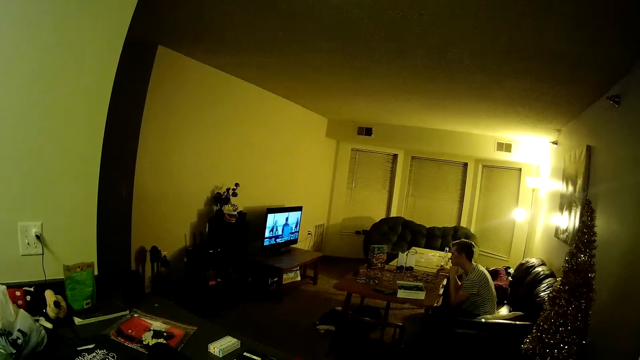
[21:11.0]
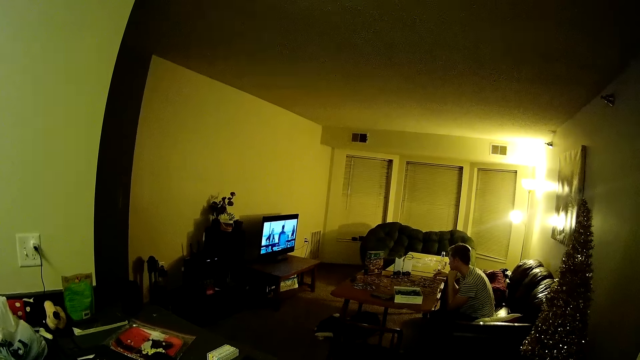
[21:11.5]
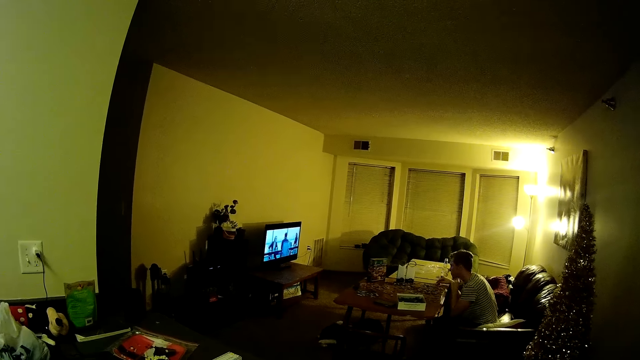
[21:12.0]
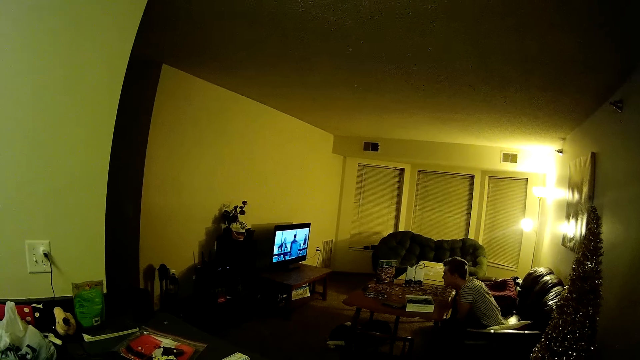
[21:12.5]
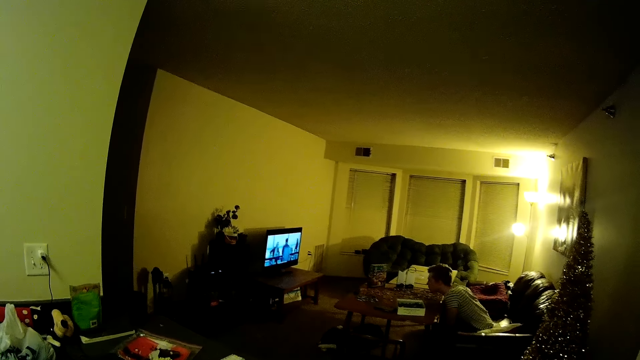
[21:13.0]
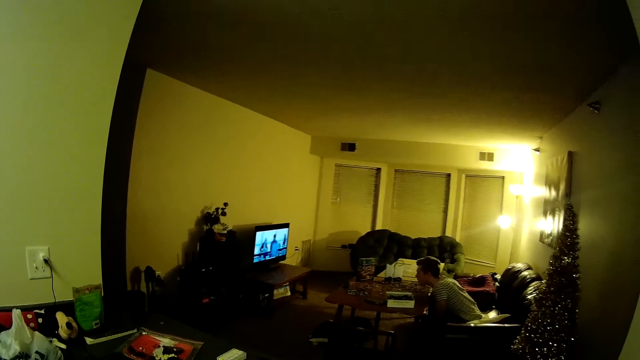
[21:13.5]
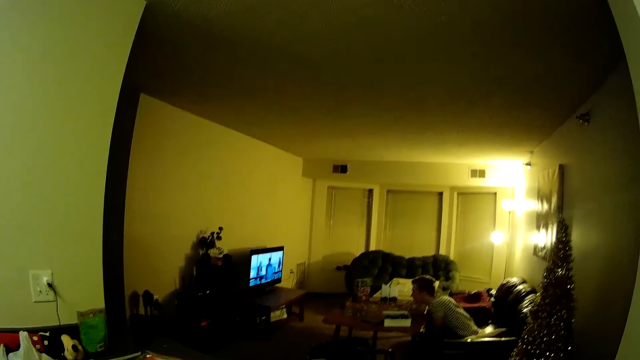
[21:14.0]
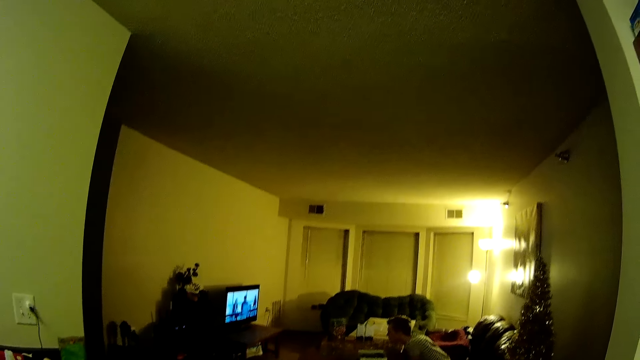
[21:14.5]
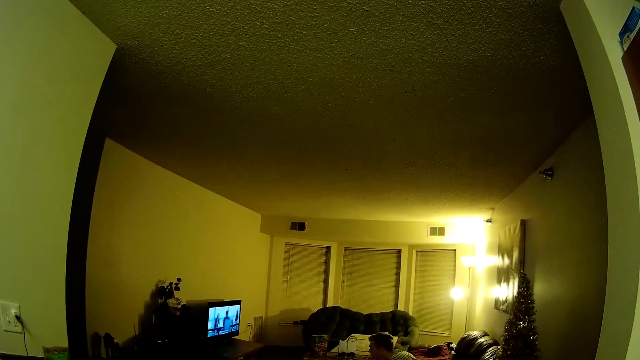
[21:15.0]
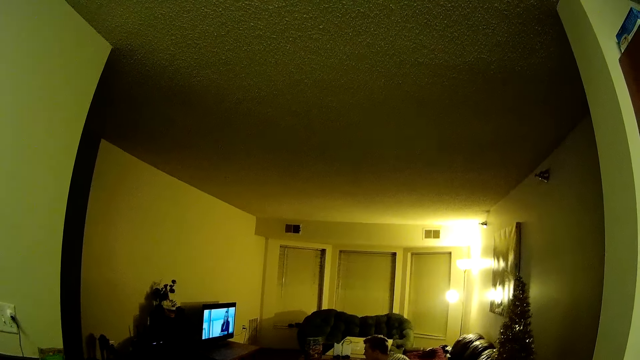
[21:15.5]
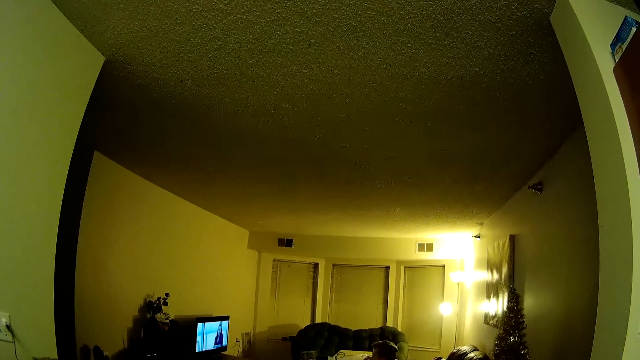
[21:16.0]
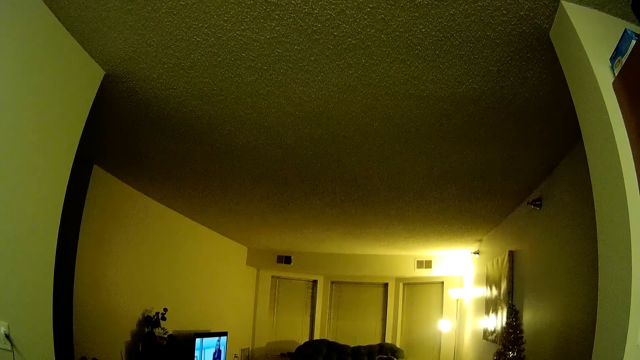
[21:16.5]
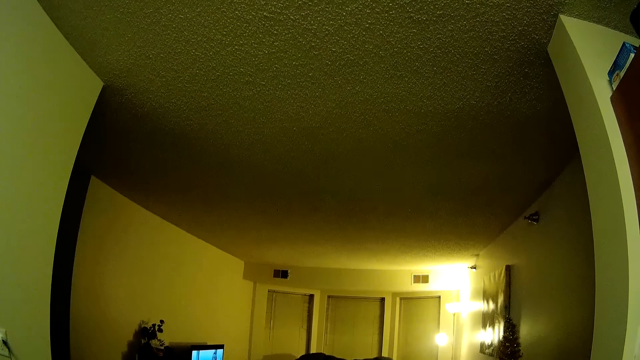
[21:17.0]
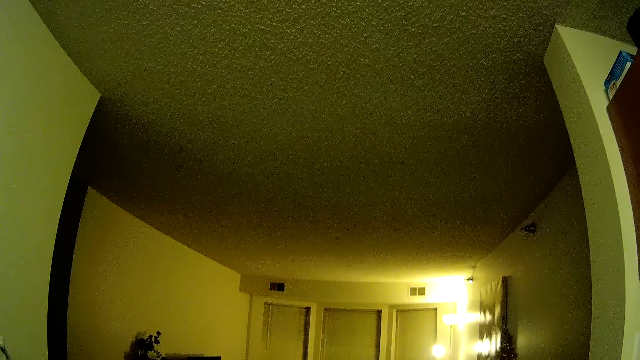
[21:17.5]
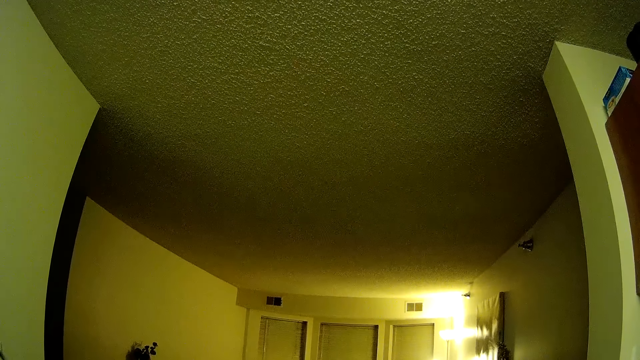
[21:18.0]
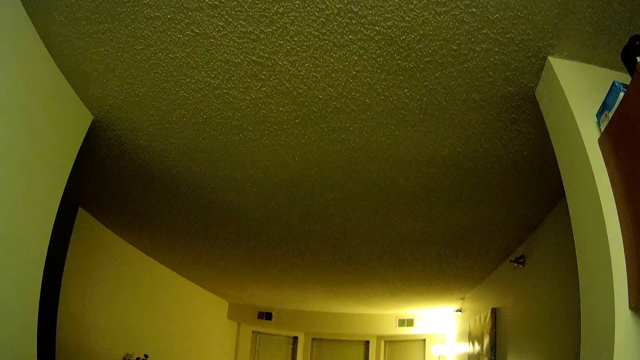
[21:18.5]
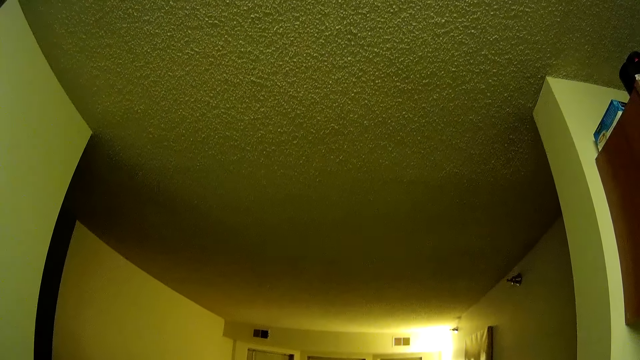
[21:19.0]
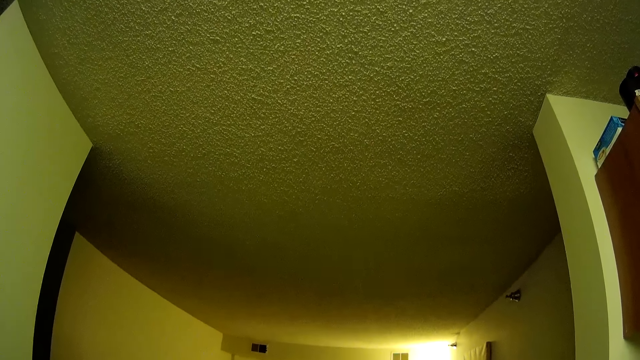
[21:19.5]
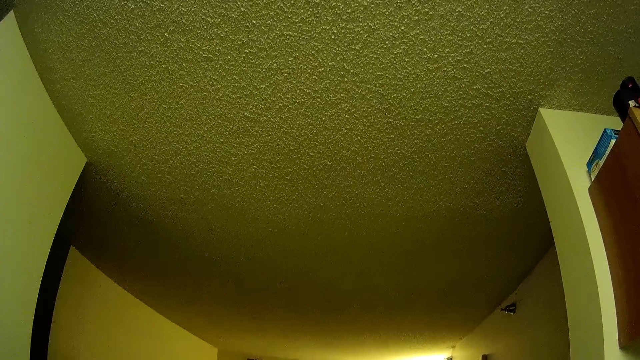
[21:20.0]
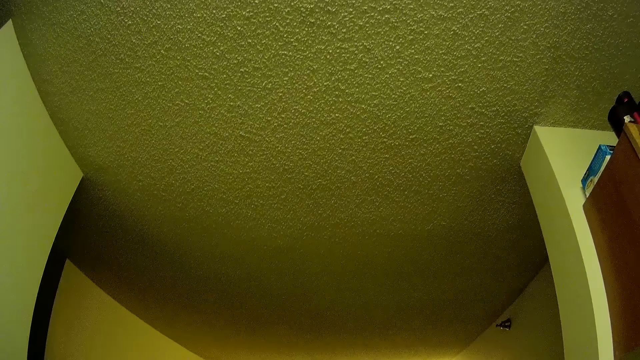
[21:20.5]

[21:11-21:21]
The camera wearer looks at the roof.

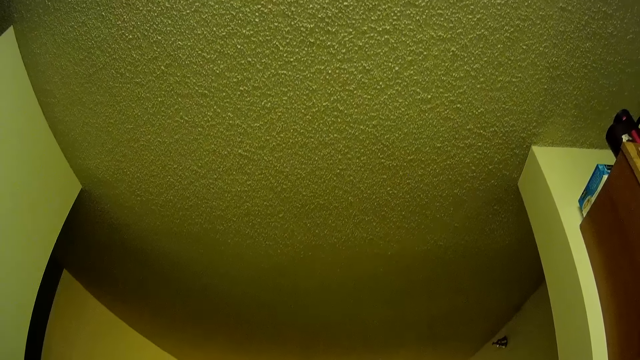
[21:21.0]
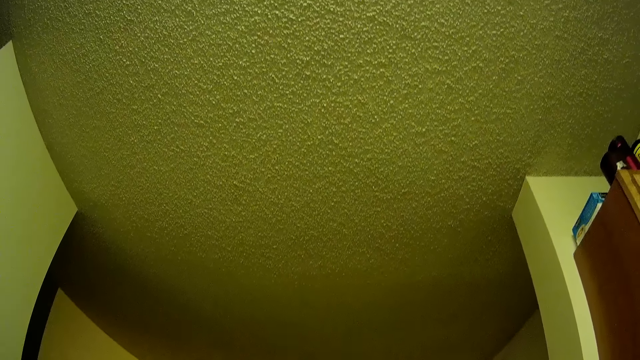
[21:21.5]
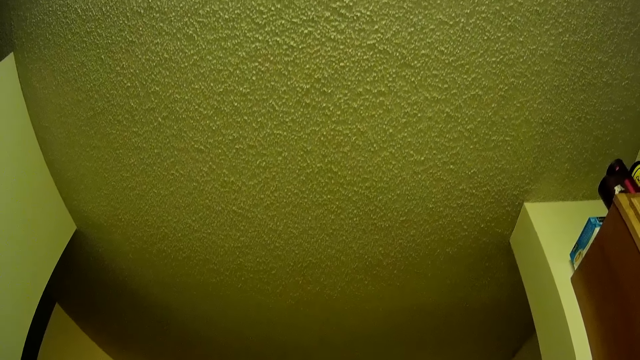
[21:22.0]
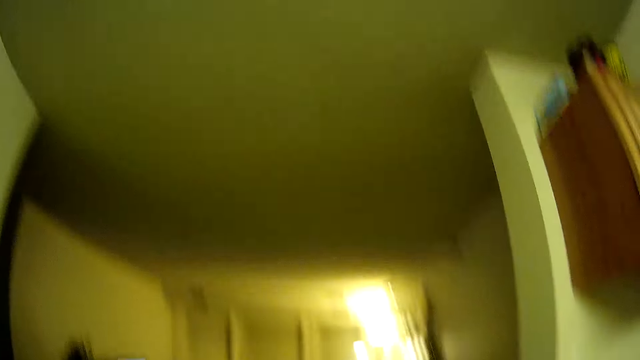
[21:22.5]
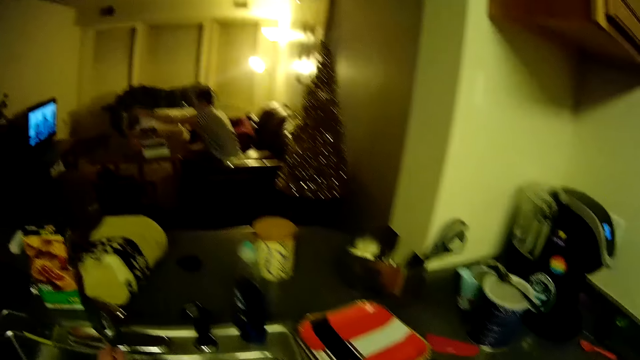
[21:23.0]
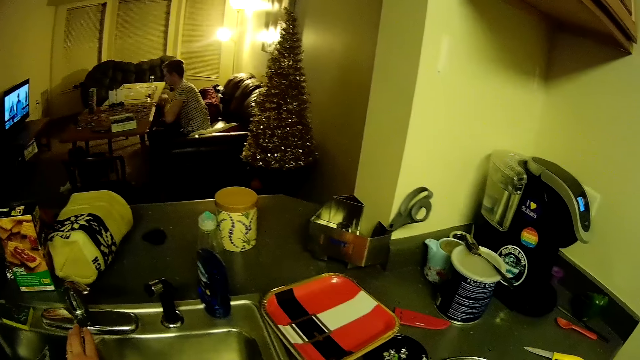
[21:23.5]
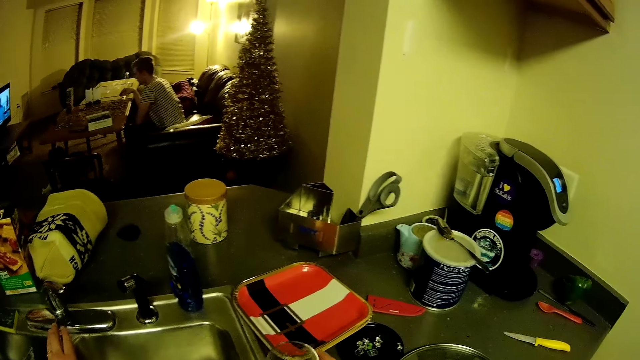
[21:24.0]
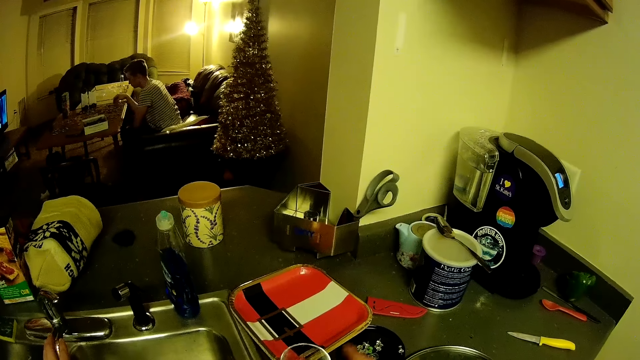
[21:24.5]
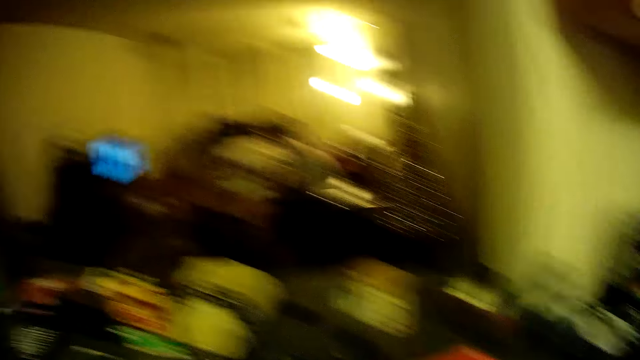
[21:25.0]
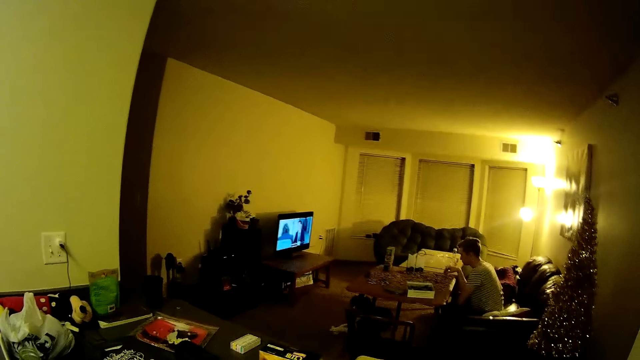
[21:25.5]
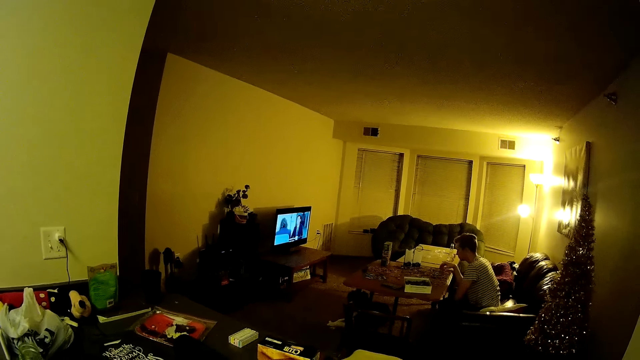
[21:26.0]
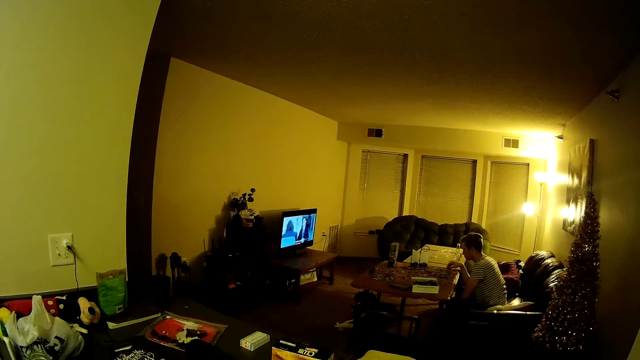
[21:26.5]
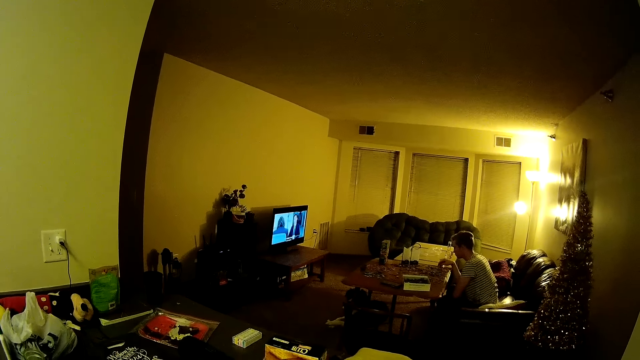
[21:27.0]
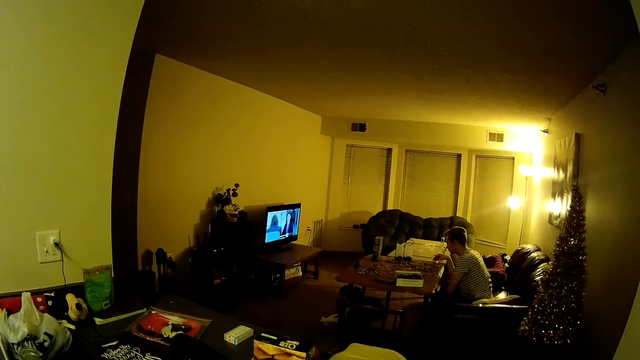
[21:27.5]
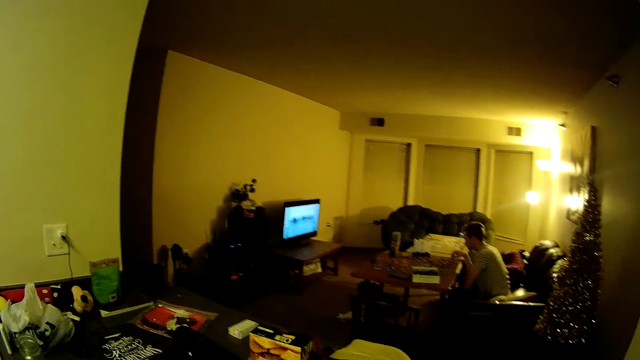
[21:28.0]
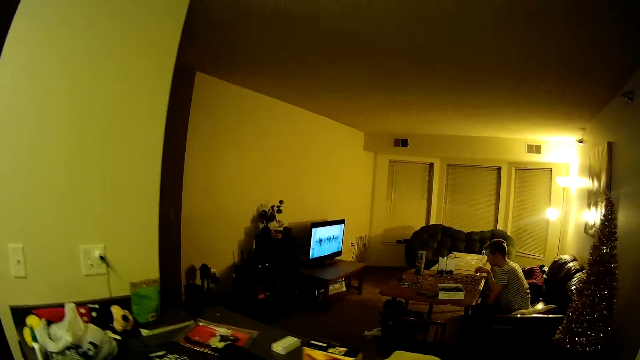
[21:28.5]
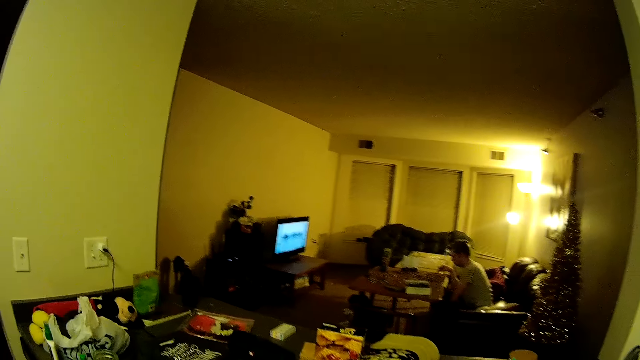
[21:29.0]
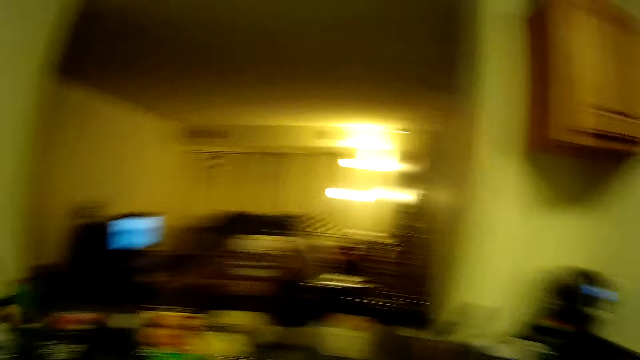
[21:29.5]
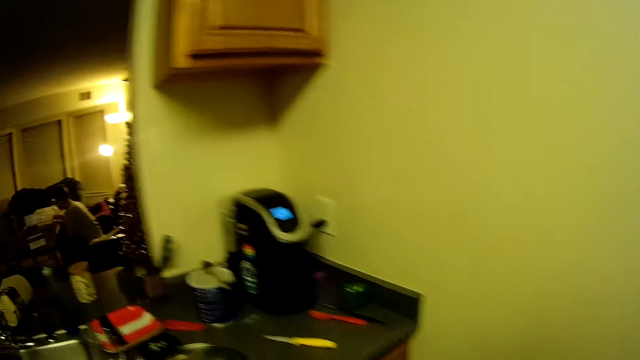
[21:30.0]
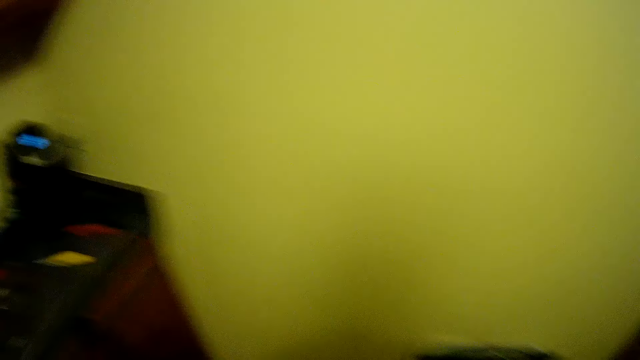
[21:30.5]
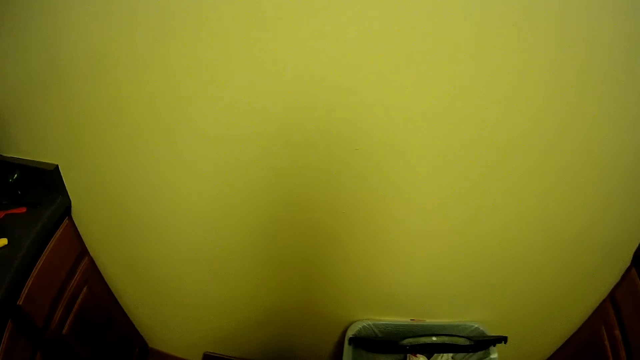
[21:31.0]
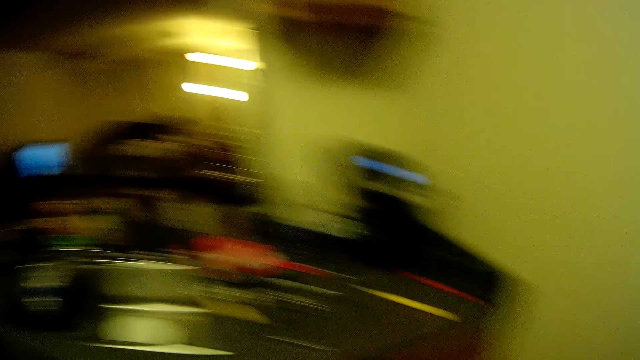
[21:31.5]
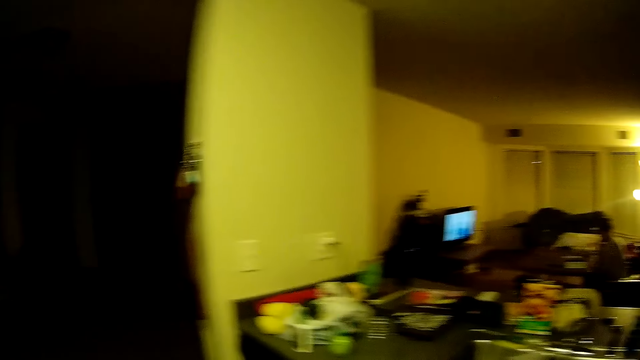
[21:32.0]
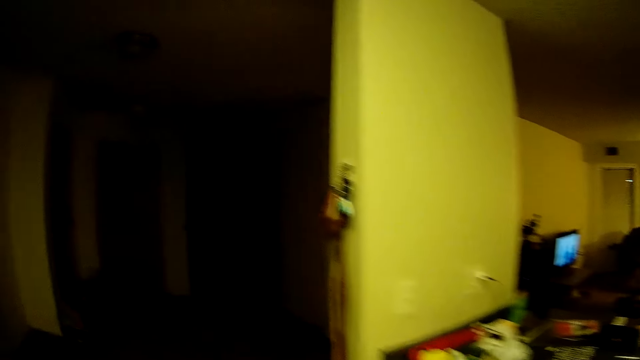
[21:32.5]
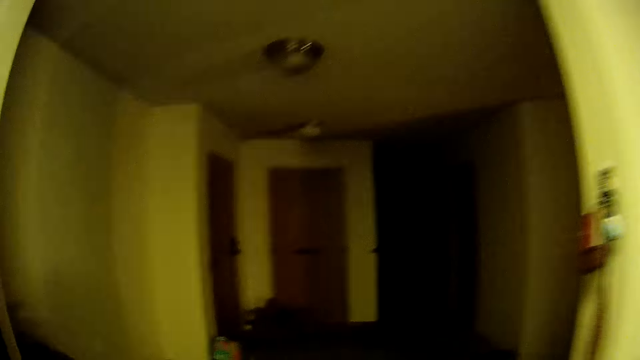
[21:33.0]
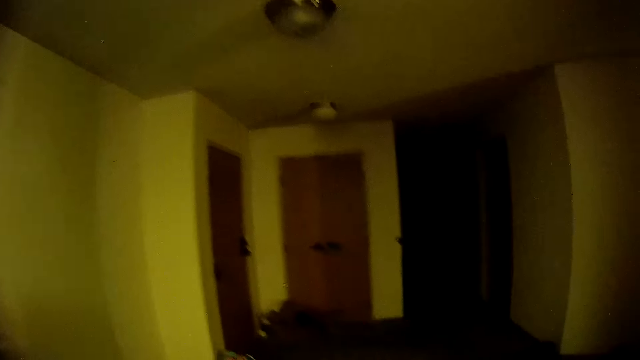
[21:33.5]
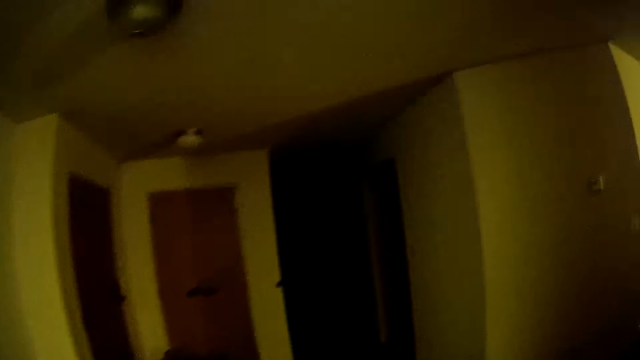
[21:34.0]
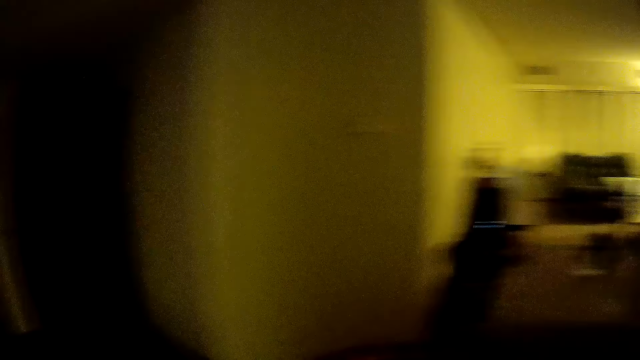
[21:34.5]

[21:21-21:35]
The camera wearer looks at a man. They hold a cup. They look around. They walk.
